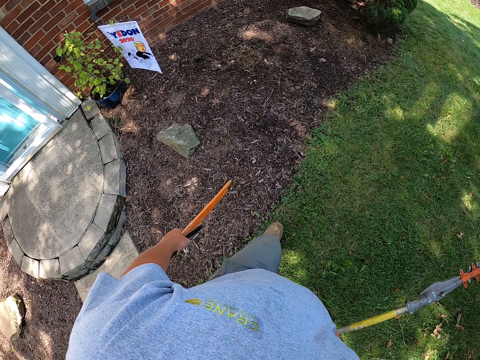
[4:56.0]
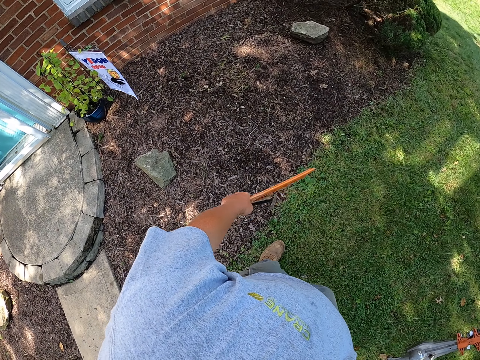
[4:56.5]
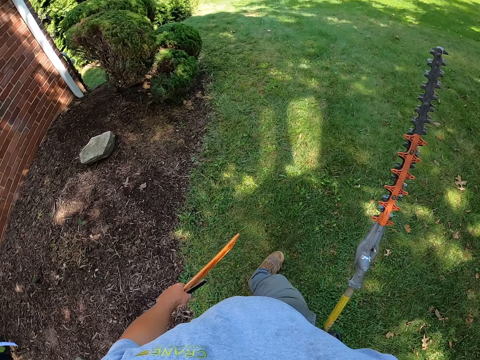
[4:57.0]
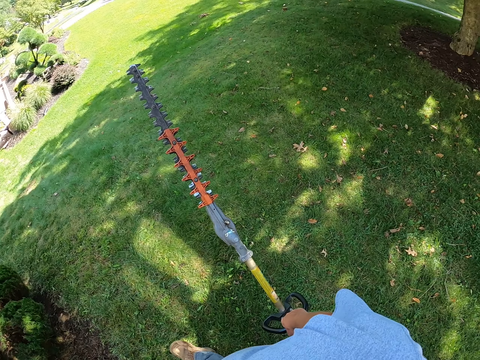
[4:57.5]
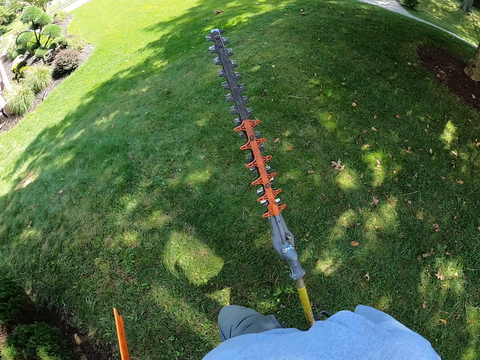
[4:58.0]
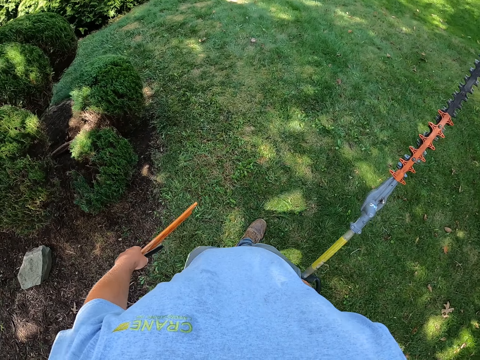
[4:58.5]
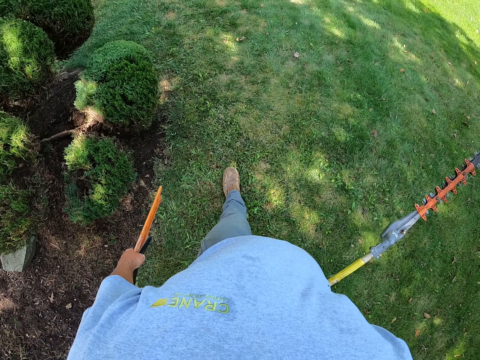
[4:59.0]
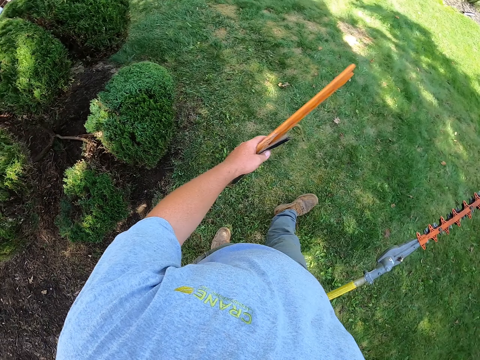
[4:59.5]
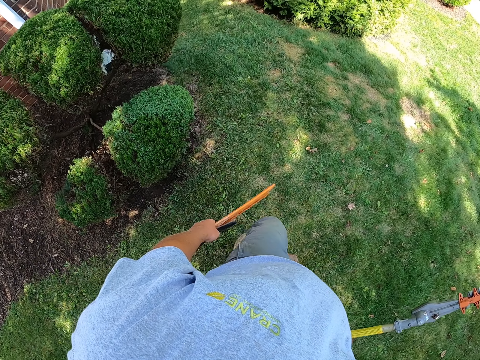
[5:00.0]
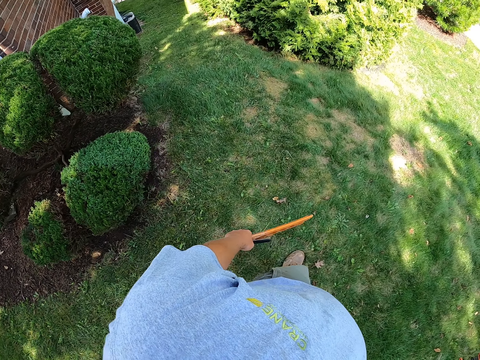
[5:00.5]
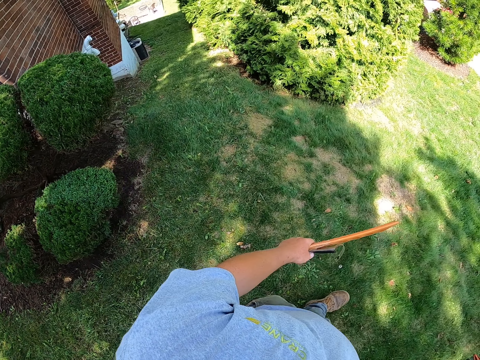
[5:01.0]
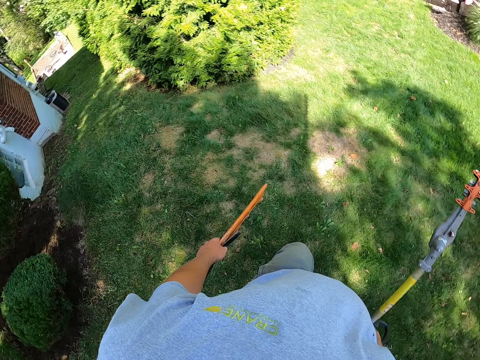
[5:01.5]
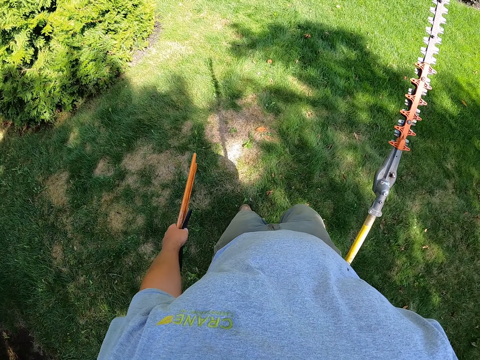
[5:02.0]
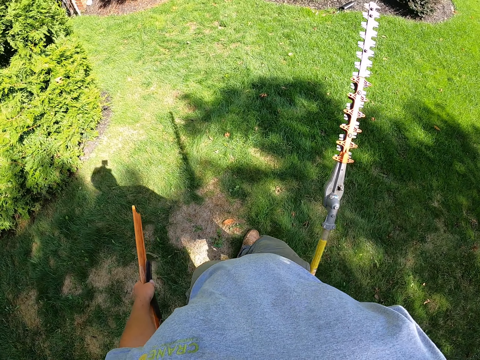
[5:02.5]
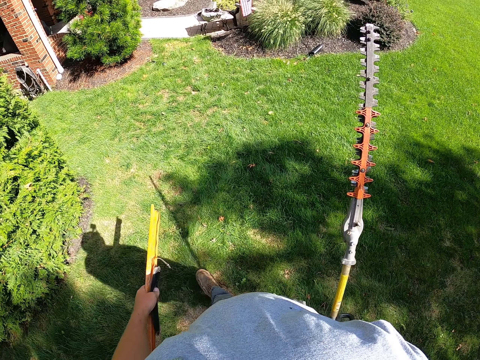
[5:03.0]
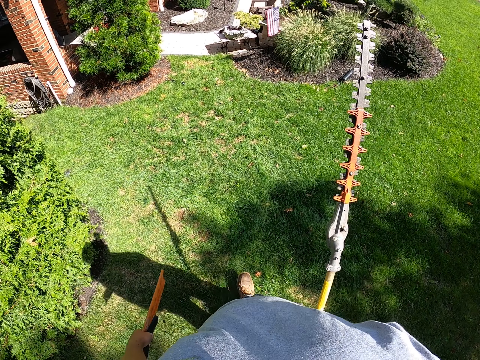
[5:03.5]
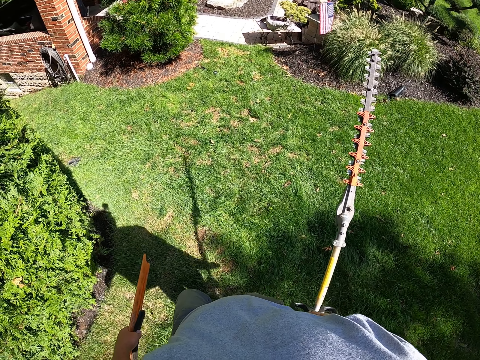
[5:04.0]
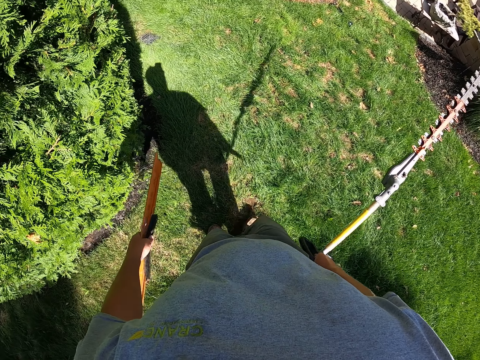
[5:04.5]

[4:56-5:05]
The camera wearer looks aside. They walk on the compound.

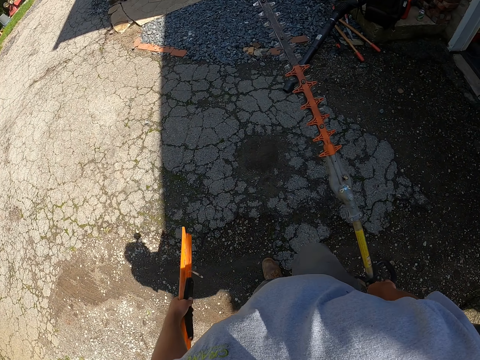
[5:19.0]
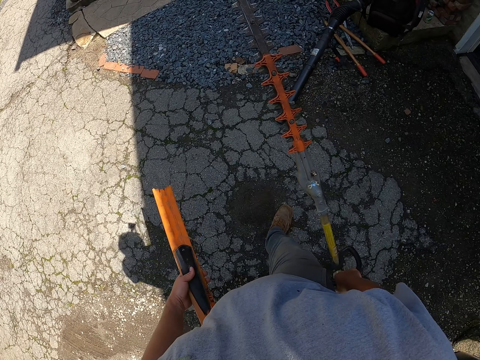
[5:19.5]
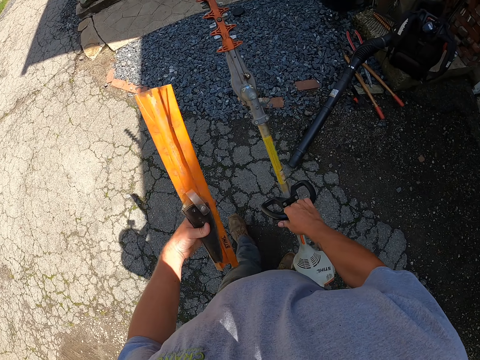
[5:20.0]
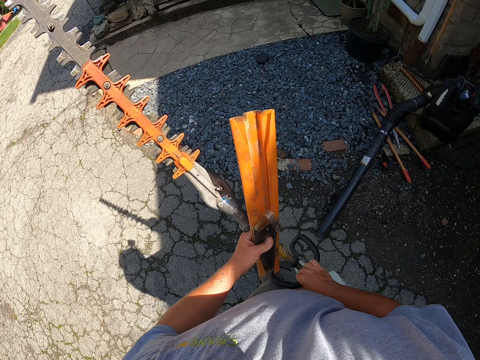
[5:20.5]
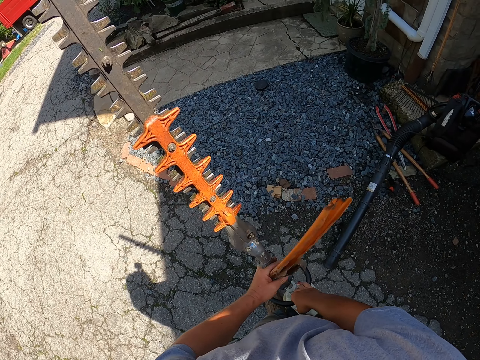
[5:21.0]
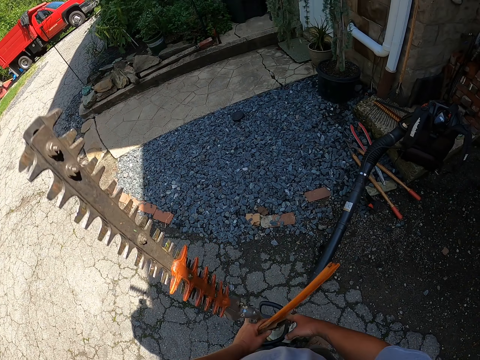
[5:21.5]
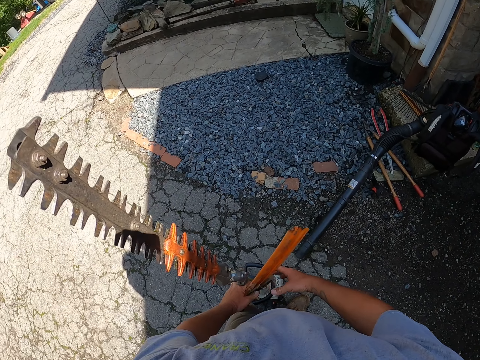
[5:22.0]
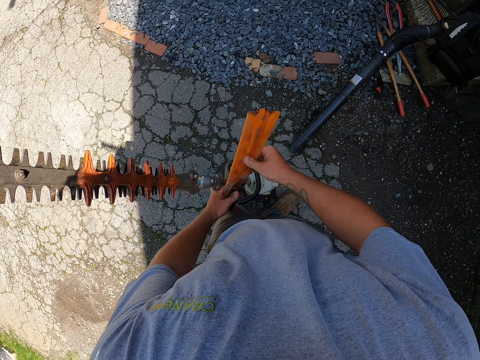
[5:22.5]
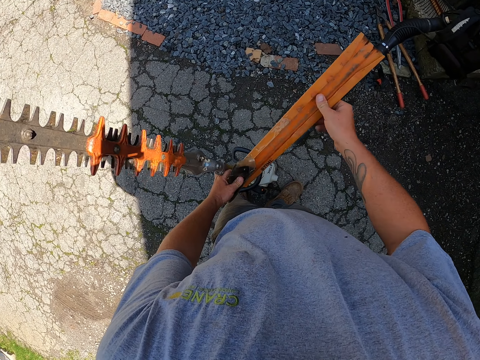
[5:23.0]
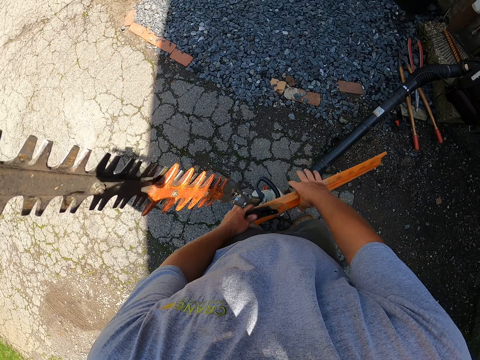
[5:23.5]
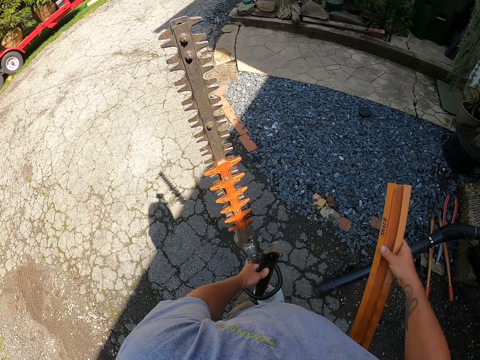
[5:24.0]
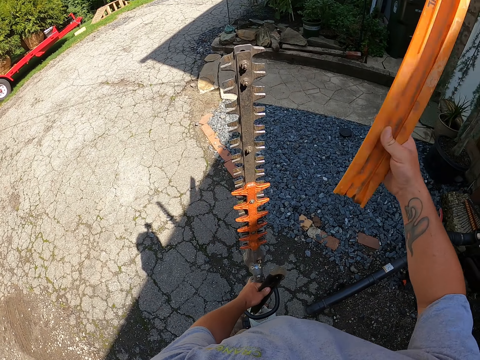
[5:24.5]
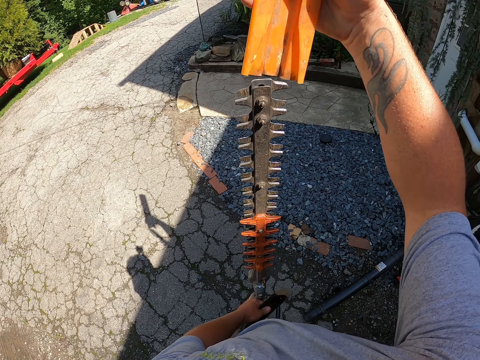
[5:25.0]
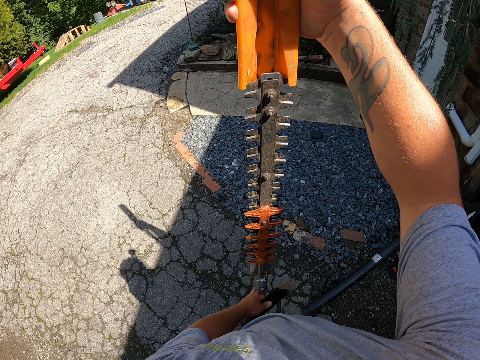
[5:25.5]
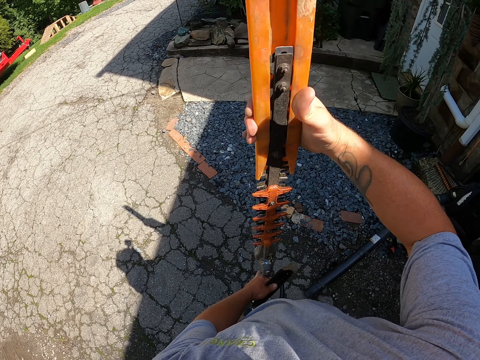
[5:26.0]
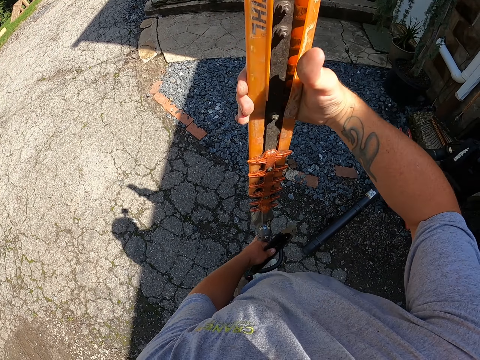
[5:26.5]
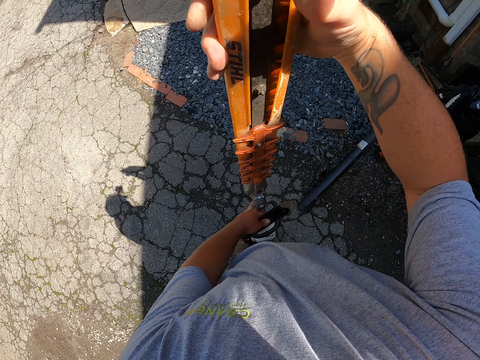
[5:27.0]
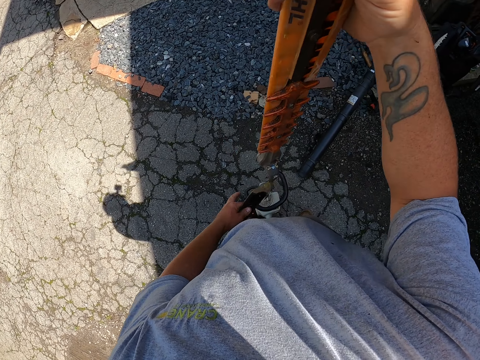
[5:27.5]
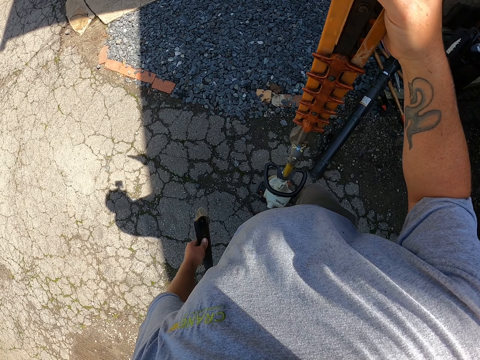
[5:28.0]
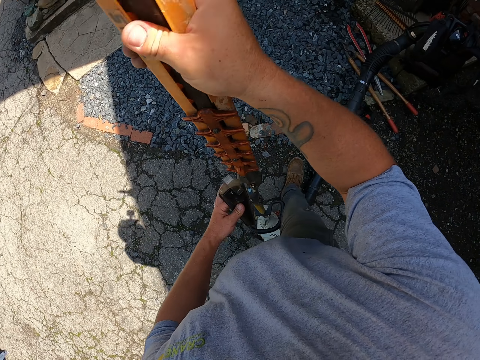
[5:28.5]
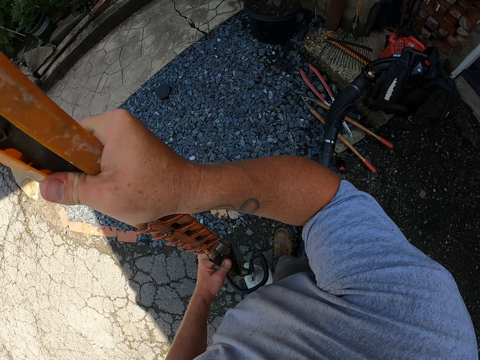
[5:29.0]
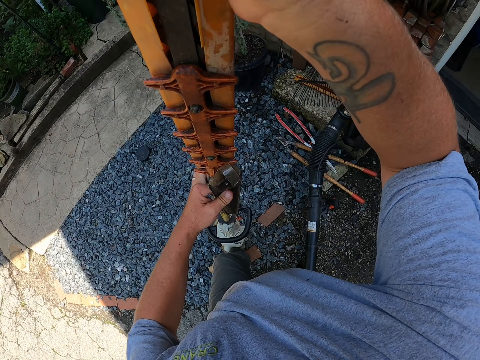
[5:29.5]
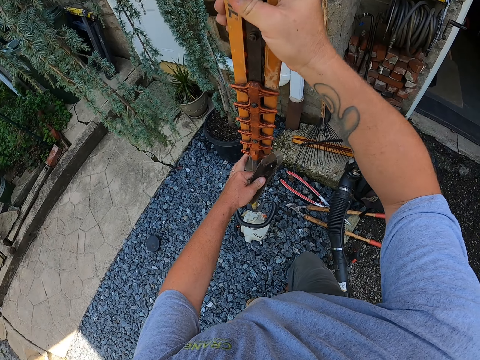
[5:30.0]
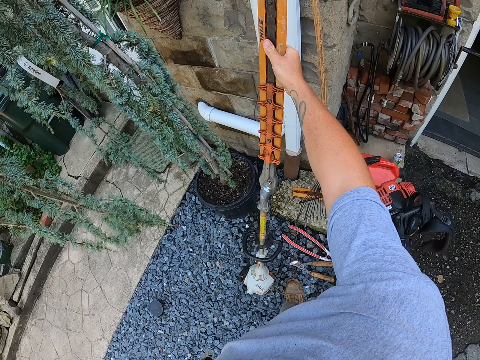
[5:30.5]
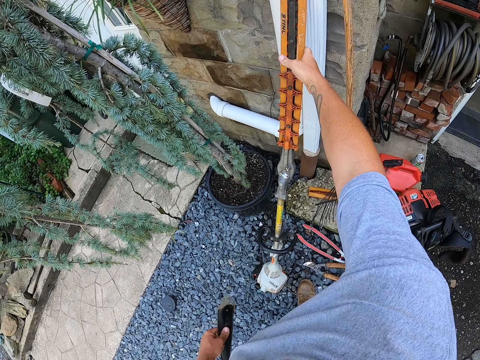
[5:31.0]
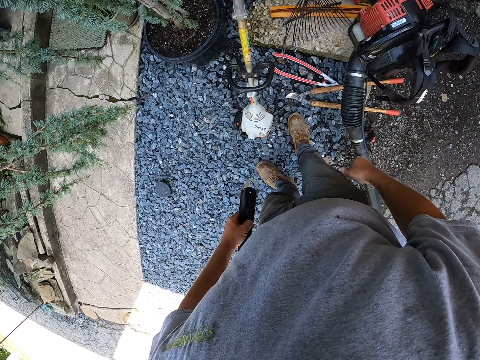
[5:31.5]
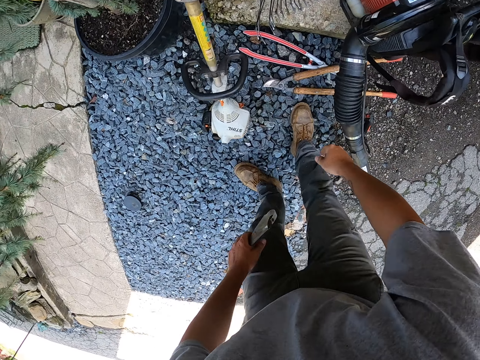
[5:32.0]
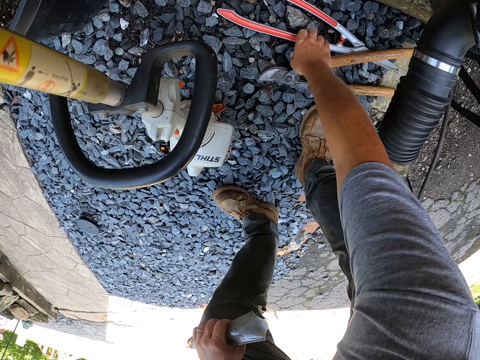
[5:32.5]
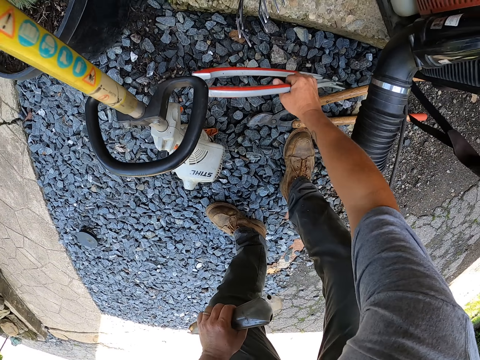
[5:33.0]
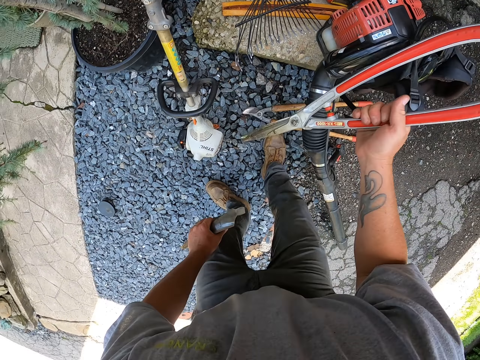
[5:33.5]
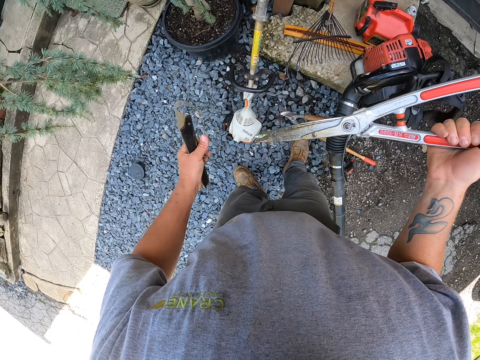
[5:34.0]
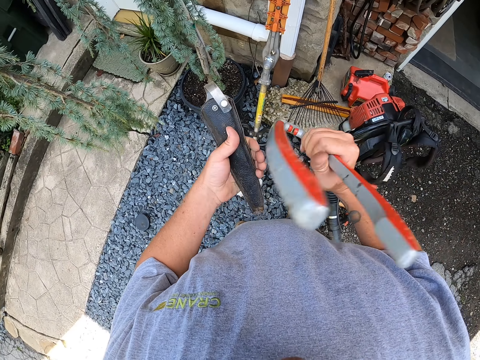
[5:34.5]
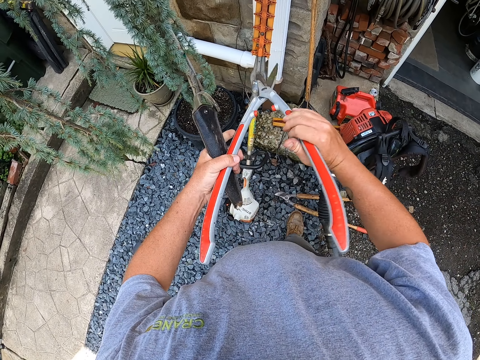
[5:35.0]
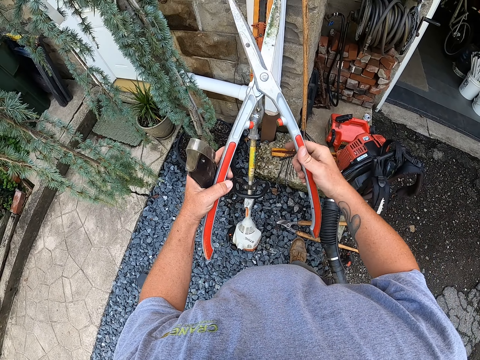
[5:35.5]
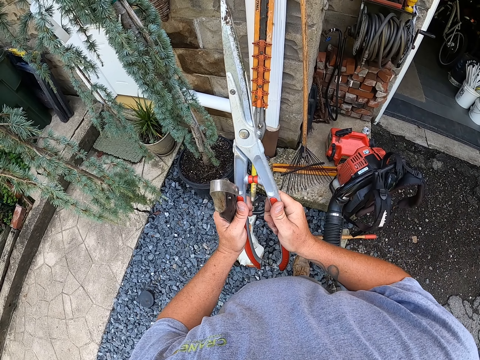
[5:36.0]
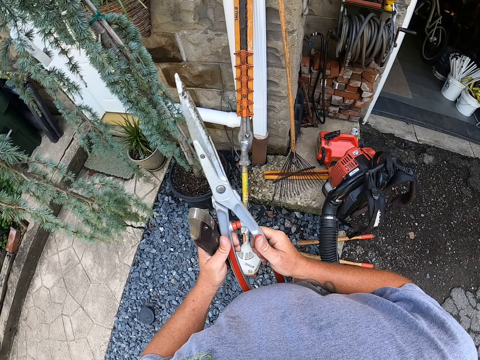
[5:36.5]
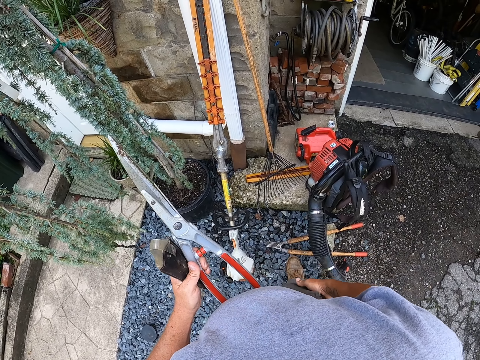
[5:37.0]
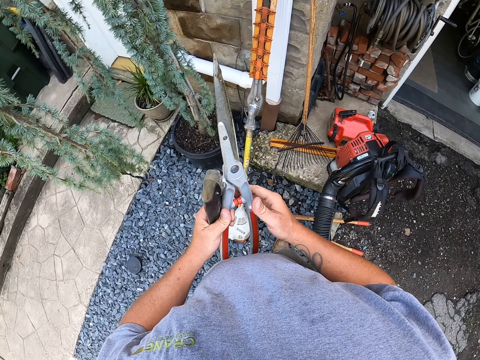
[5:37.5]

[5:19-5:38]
The camera wearer puts the brush cutter or hedge trimmer on the floor. They hold the hedge trimmer in an upright position. They hold the case with the right hand and put the case on the brush cutter. They lift the hedge trimmer and put the brush cutter on the wall. They pick up the grass trimmer blade from the ground and adjust the grass trimmer blade.
